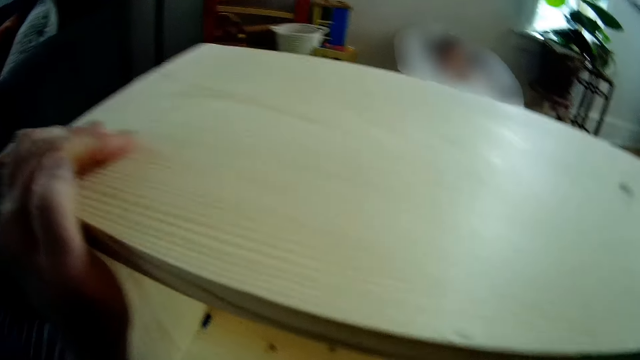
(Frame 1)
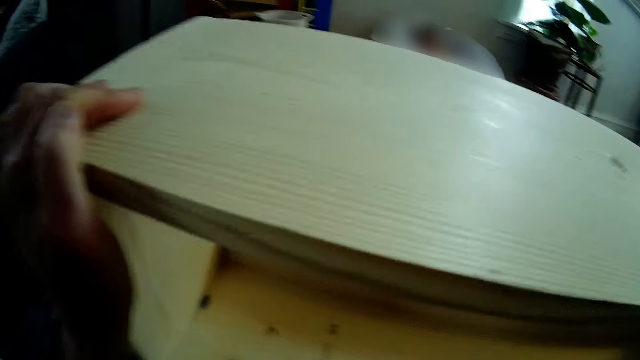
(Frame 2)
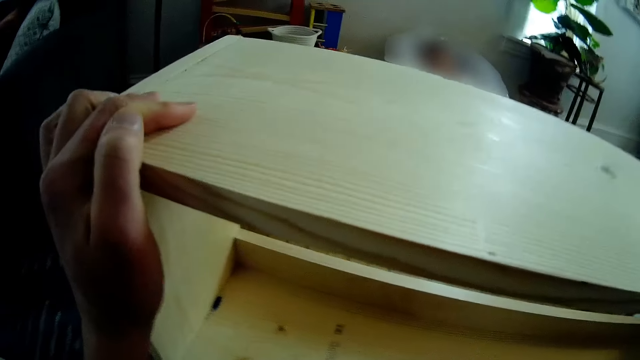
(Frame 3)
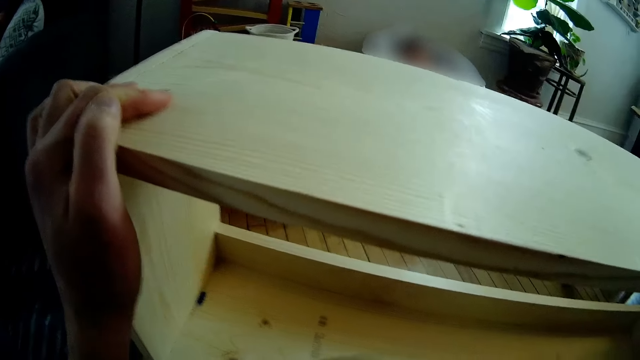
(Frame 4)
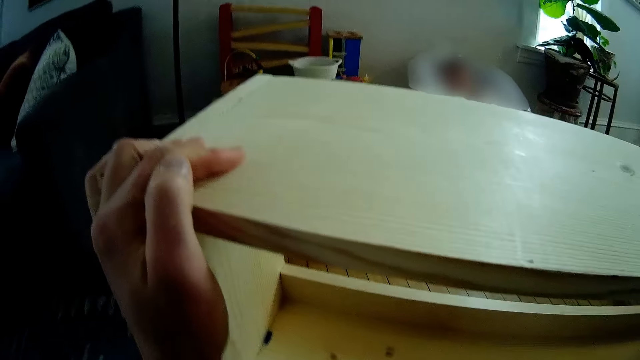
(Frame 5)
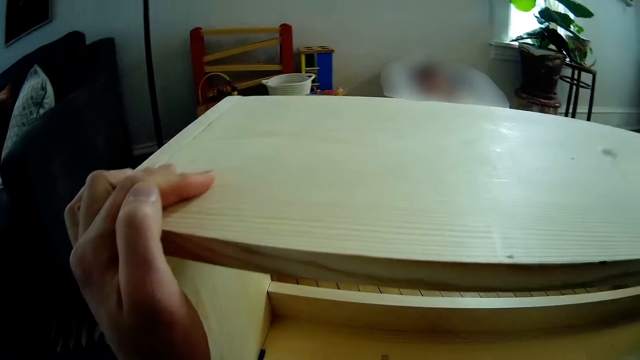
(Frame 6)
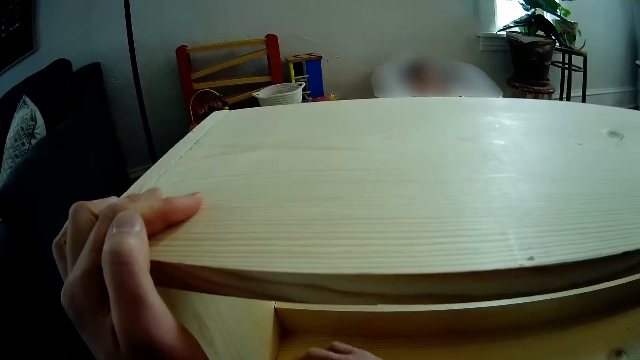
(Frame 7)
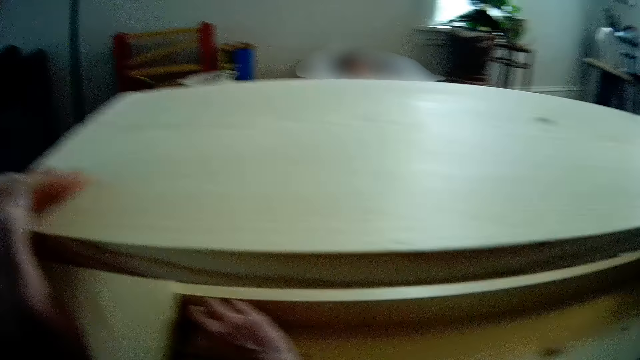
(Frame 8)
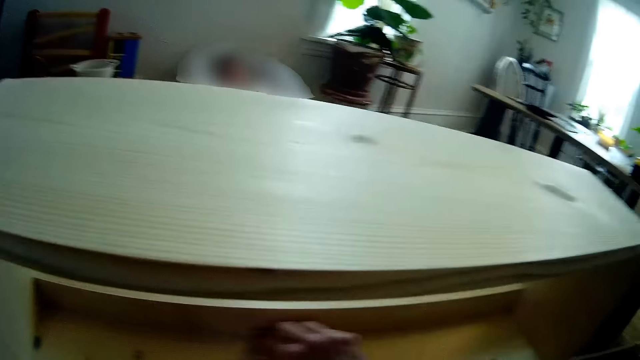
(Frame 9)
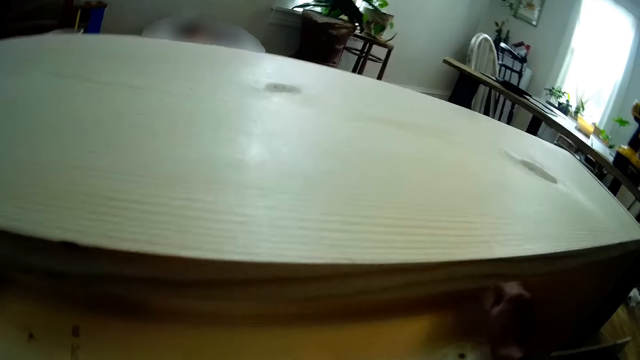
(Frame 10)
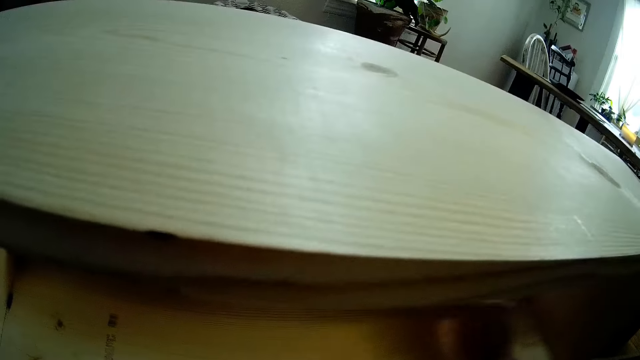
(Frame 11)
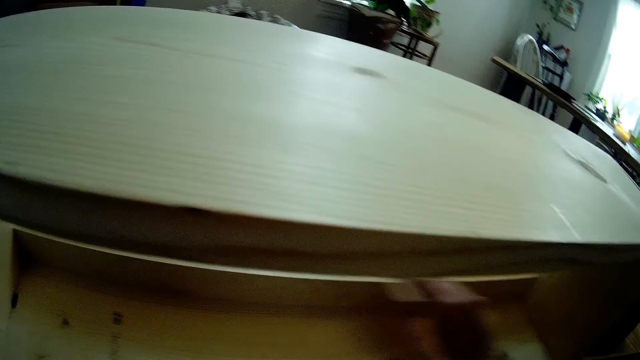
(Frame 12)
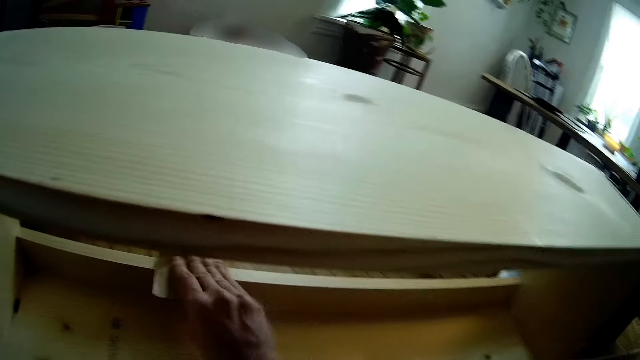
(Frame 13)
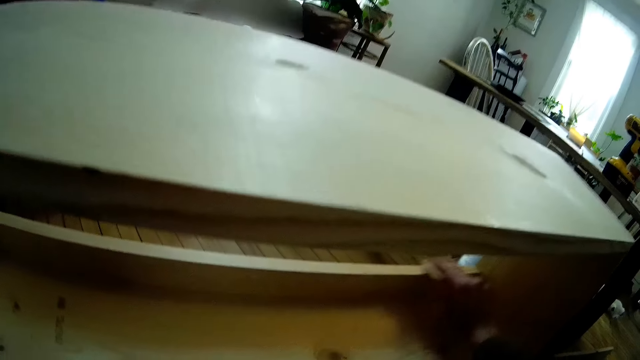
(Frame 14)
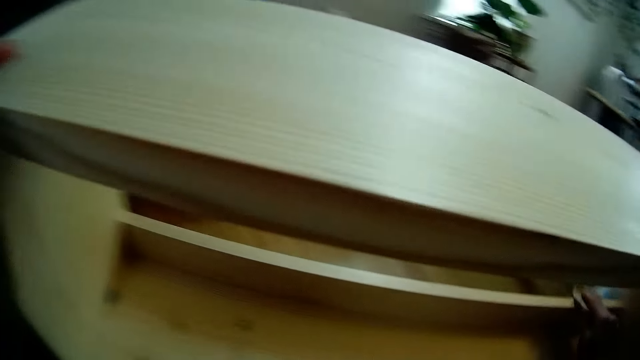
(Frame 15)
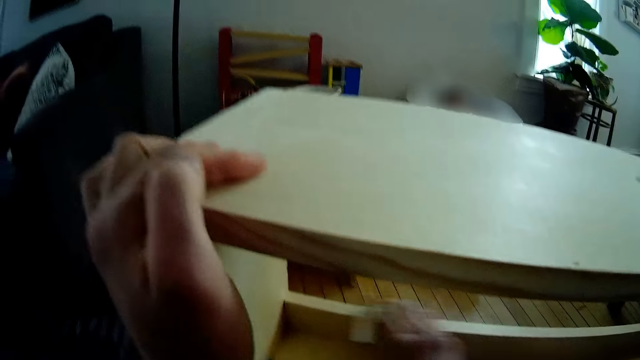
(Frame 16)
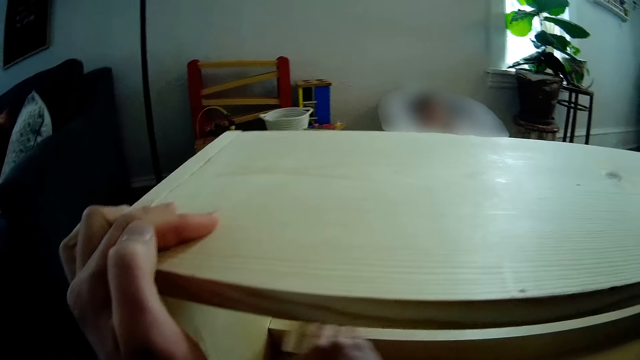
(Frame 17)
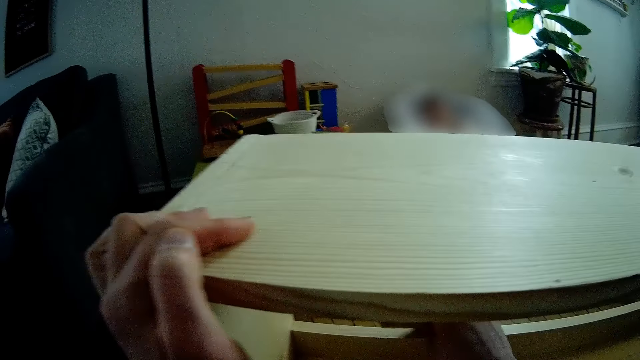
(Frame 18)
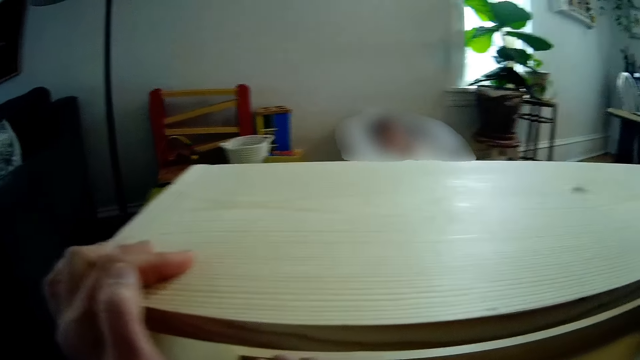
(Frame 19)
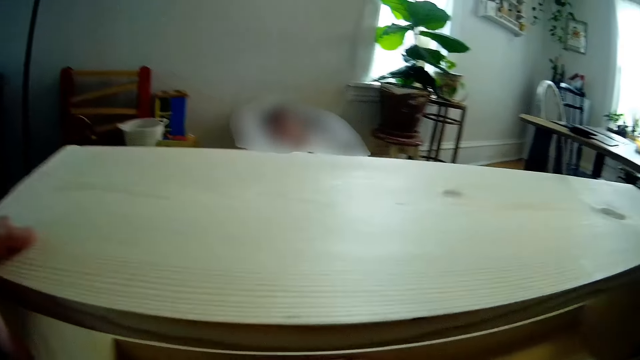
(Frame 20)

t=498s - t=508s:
The camera wearer smoothens the wood shoe rack with a sandpaper or emery paper with his right hand. He smoothens the wood shoe rack with the sandpaper again.

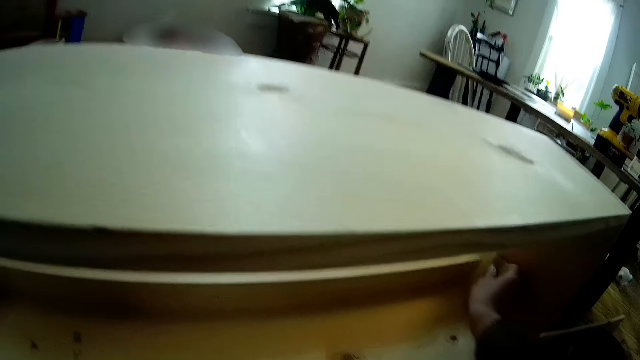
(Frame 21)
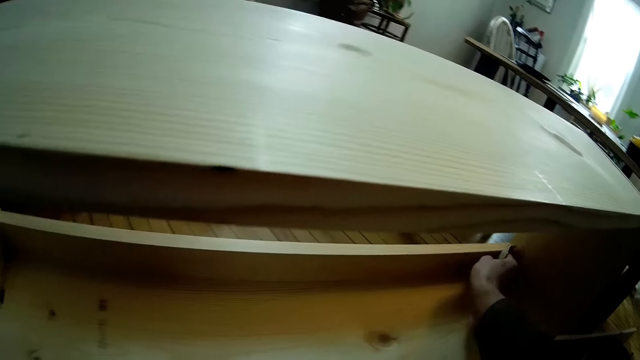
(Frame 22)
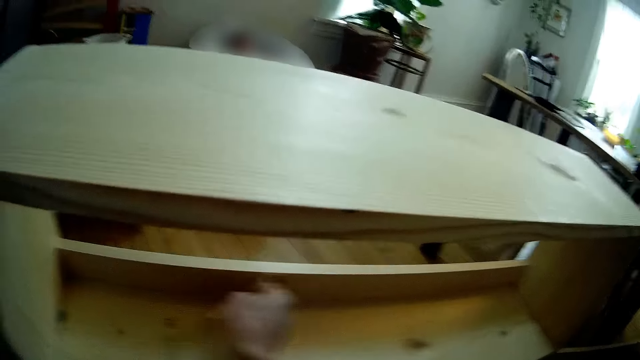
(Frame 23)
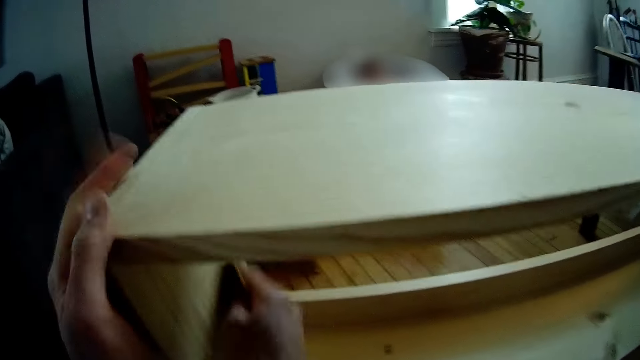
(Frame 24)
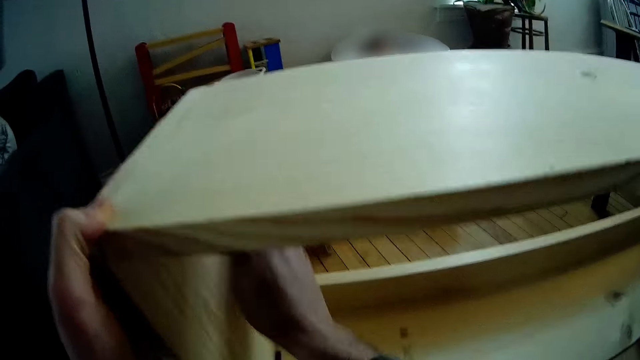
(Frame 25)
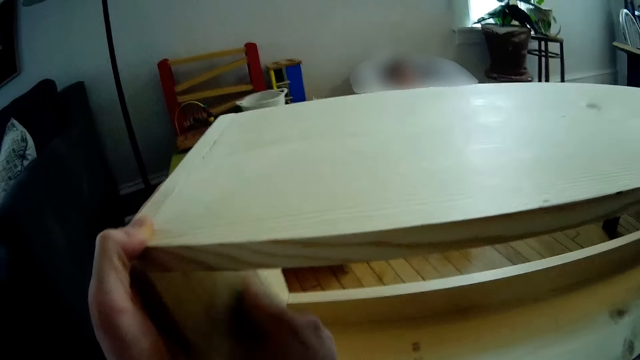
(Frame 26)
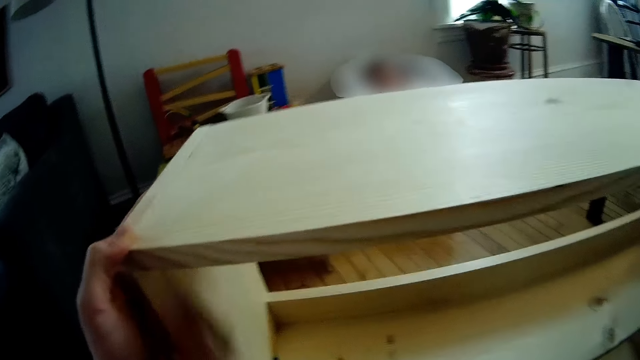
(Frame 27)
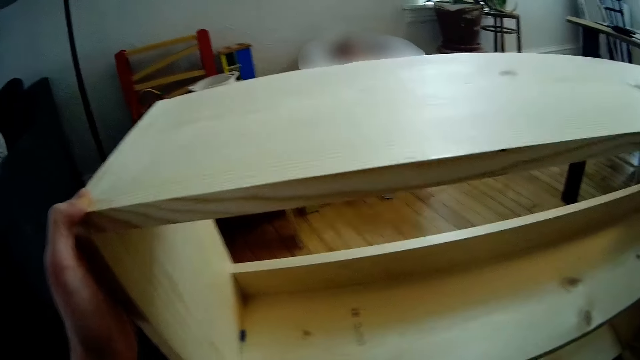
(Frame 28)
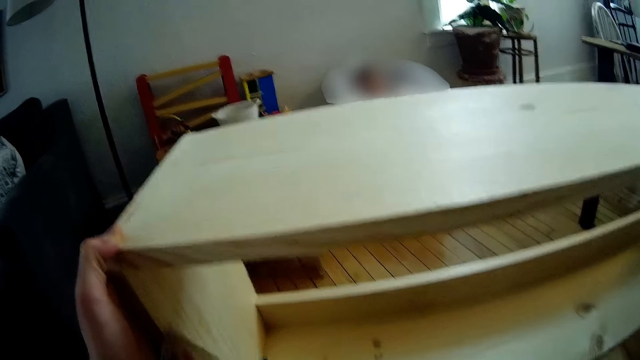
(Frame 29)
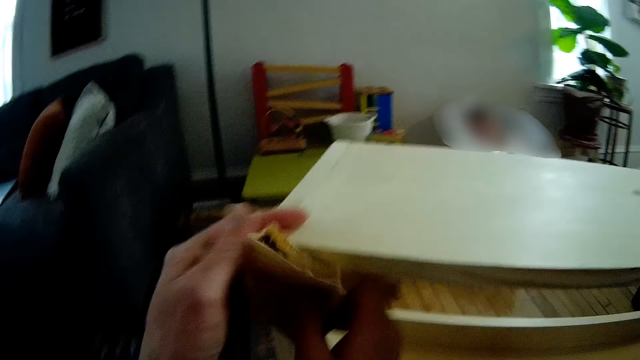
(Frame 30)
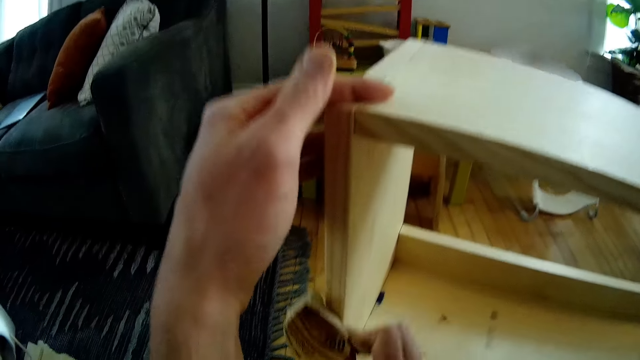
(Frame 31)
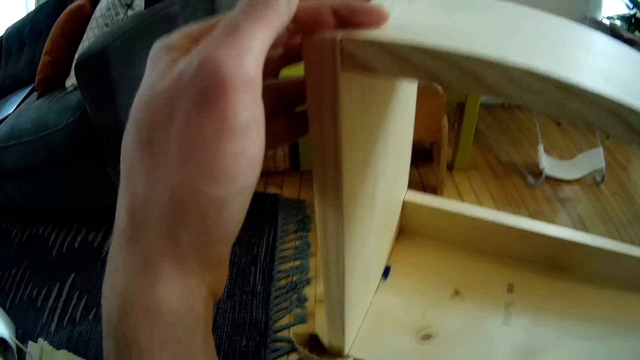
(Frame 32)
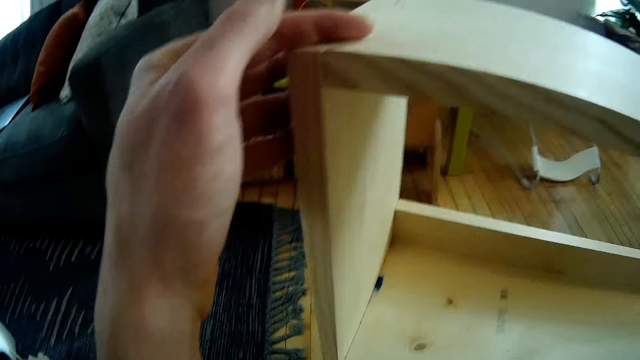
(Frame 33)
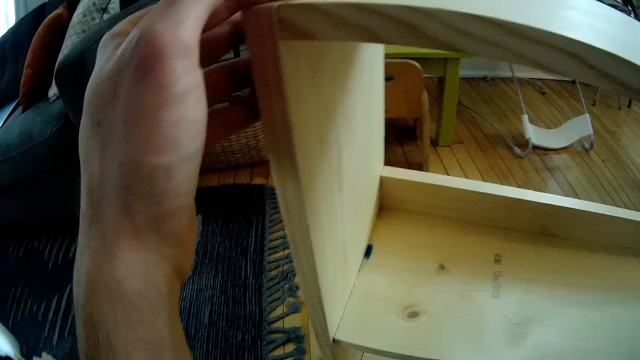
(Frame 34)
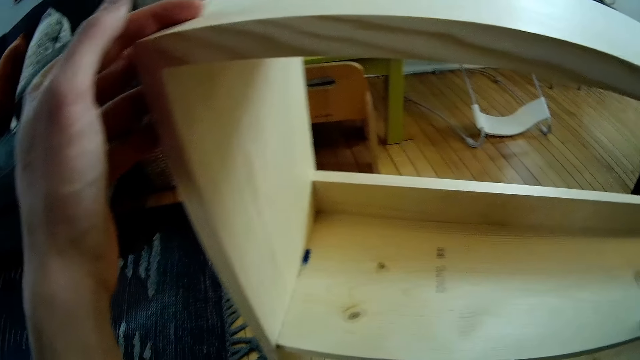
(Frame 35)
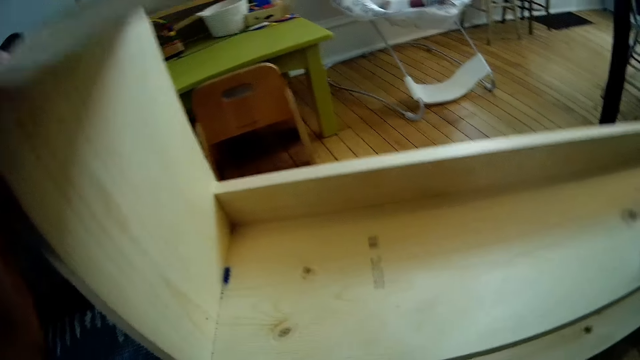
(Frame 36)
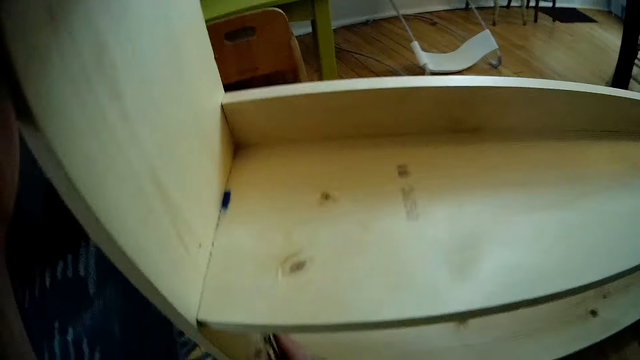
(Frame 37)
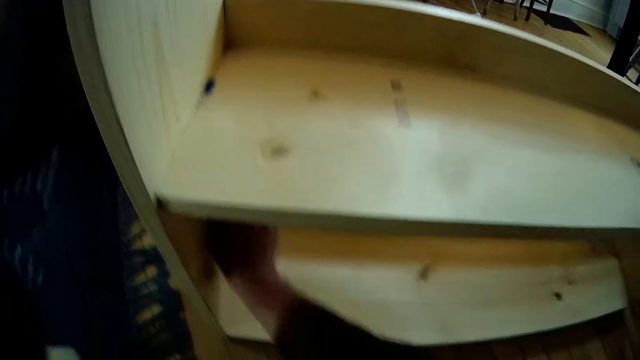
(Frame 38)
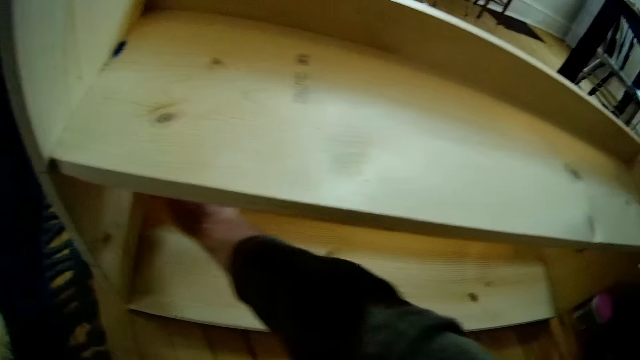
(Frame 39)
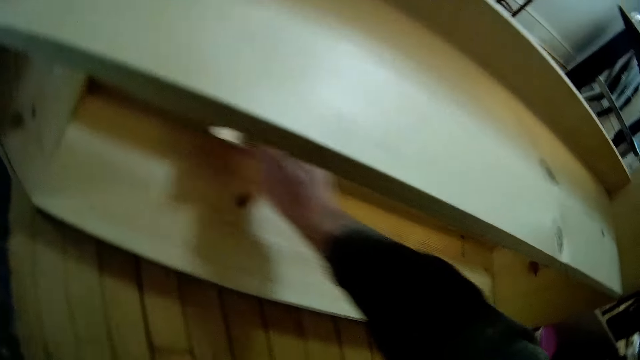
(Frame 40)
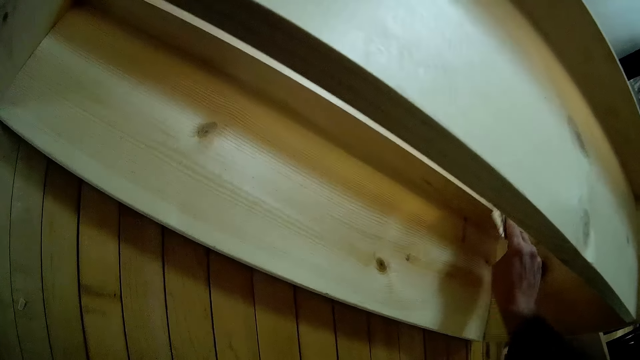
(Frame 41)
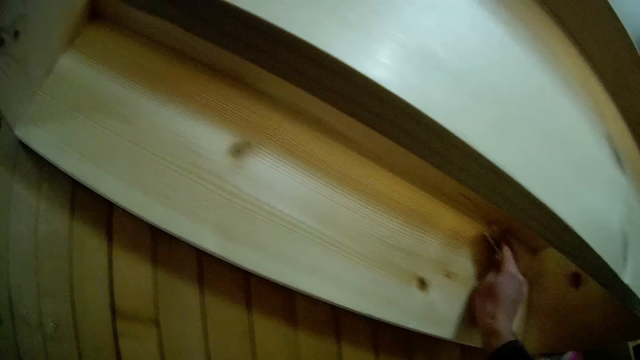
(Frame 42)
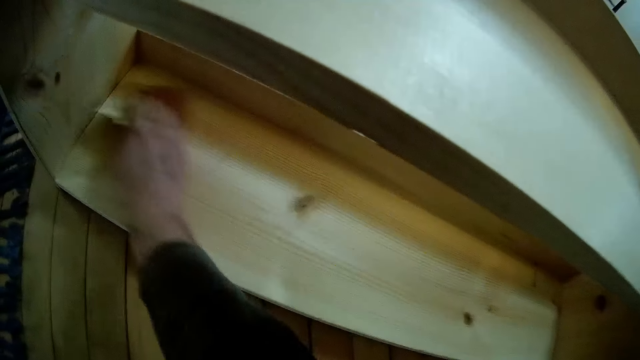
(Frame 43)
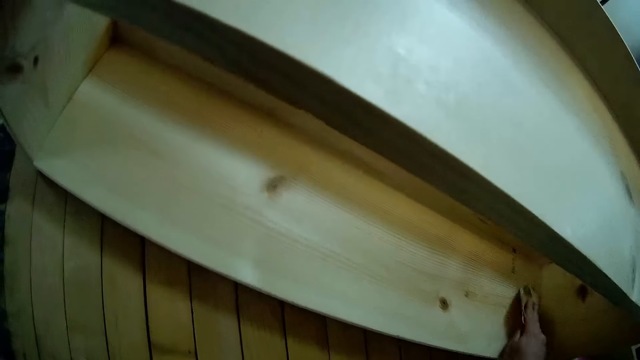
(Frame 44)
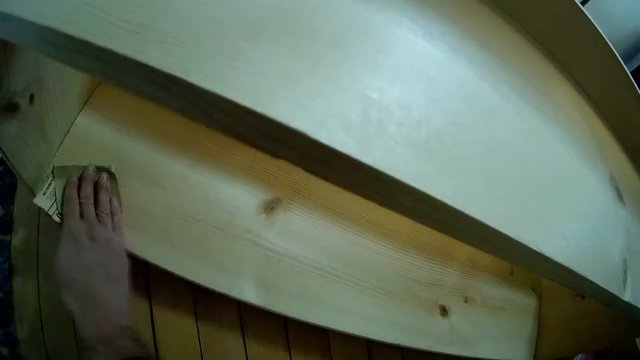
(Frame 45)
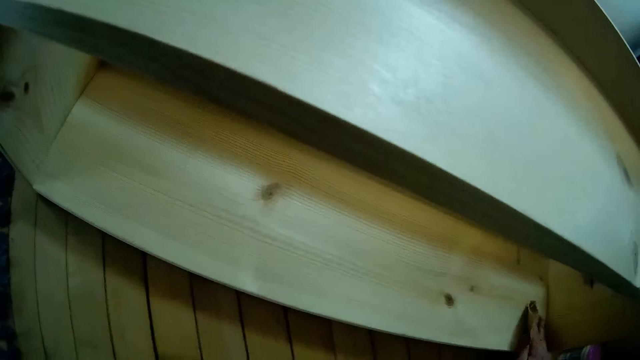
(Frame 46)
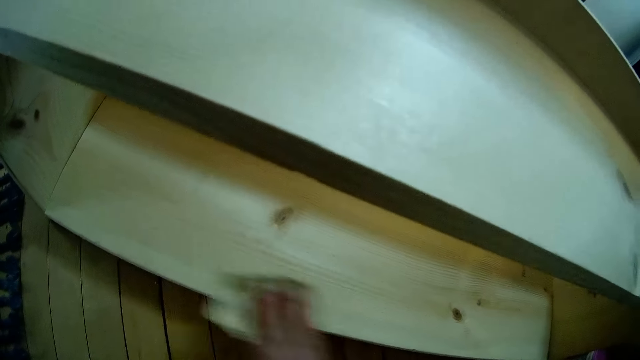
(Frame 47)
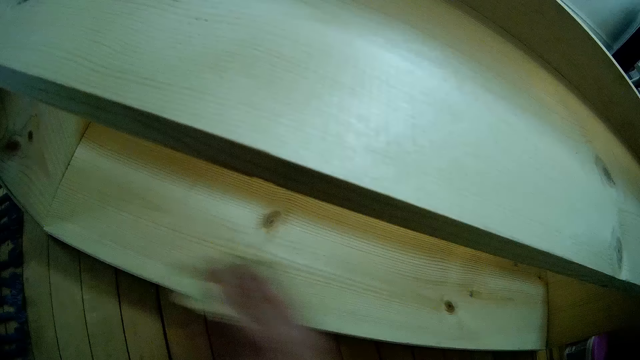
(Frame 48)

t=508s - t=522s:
The camera wearer touches his left hand with the emery paper or sandpaper in his right hand. He smoothens the wood shoe rack with the sandpaper. He smoothens the wood shoe rack with the sandpaper again.
